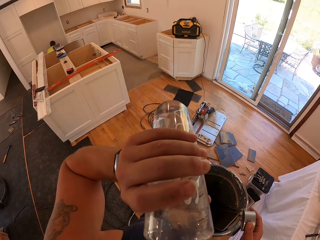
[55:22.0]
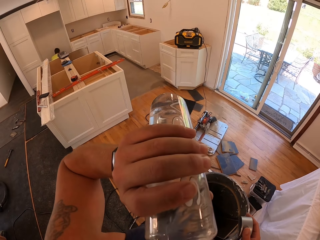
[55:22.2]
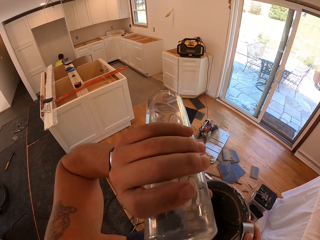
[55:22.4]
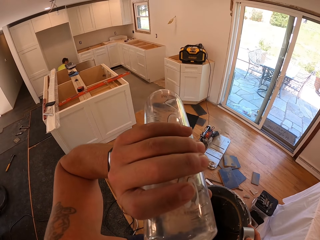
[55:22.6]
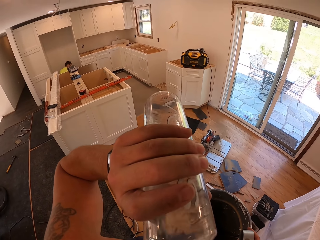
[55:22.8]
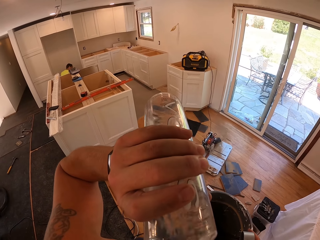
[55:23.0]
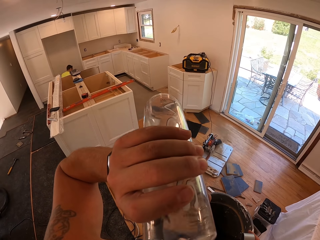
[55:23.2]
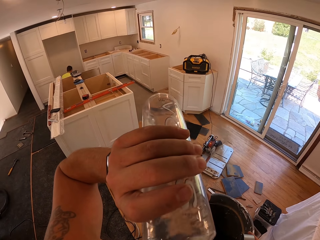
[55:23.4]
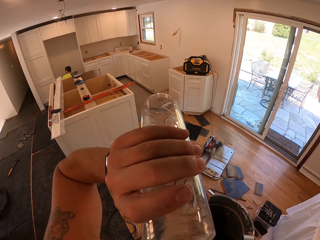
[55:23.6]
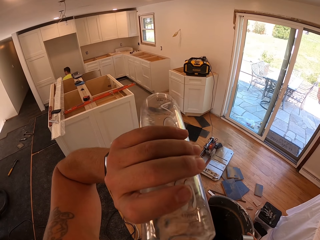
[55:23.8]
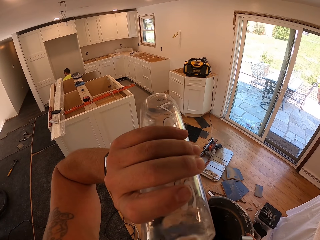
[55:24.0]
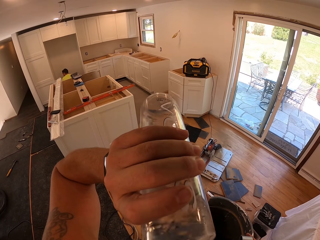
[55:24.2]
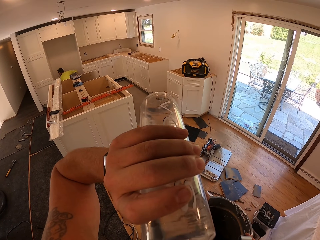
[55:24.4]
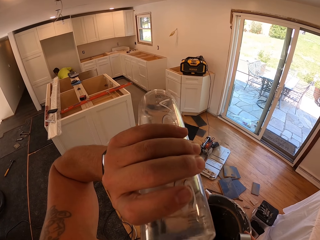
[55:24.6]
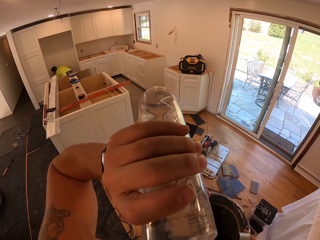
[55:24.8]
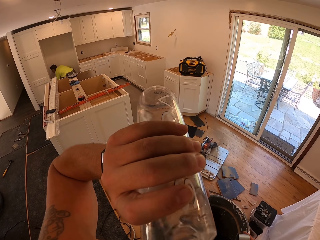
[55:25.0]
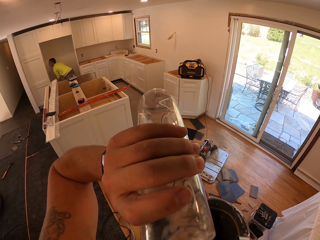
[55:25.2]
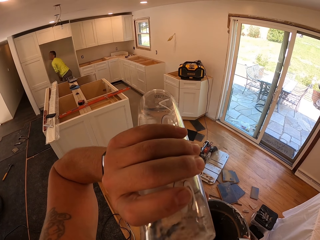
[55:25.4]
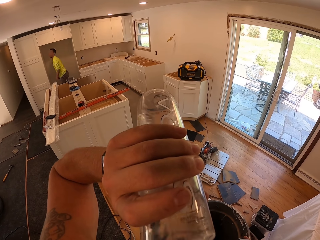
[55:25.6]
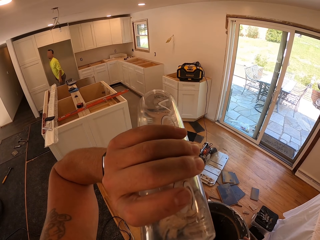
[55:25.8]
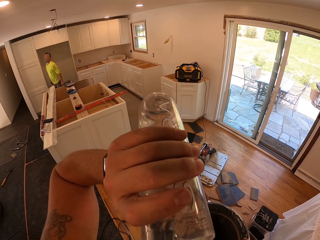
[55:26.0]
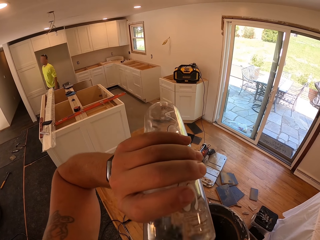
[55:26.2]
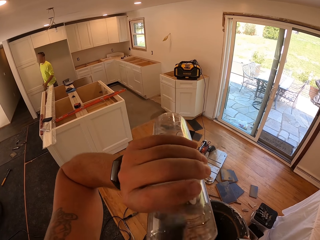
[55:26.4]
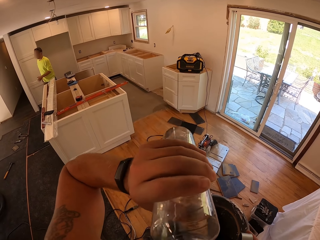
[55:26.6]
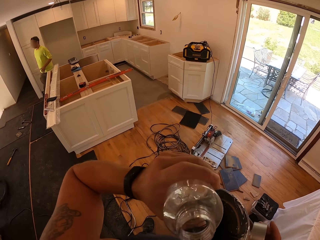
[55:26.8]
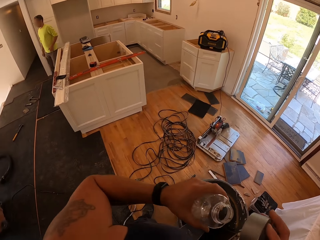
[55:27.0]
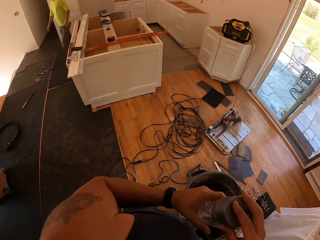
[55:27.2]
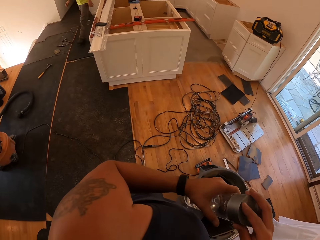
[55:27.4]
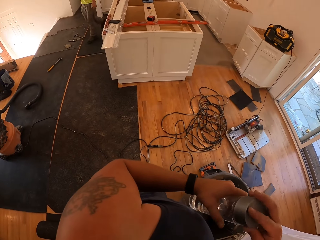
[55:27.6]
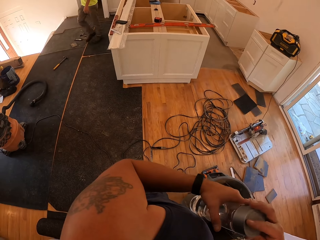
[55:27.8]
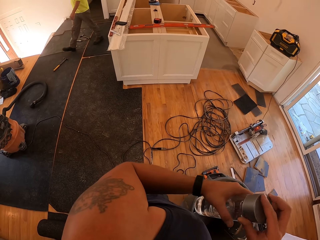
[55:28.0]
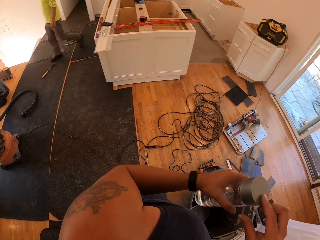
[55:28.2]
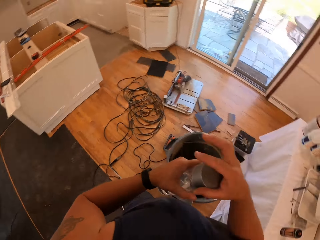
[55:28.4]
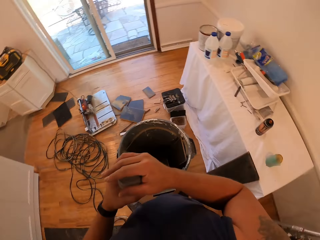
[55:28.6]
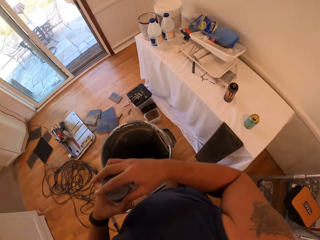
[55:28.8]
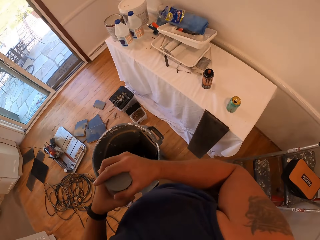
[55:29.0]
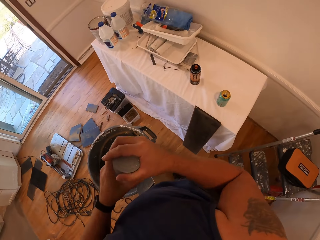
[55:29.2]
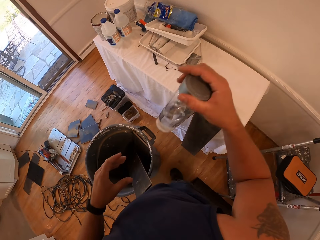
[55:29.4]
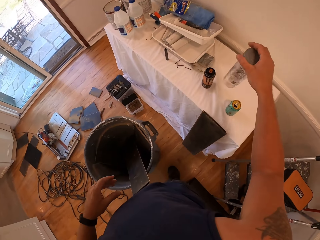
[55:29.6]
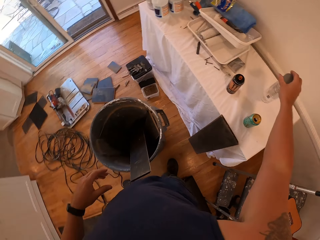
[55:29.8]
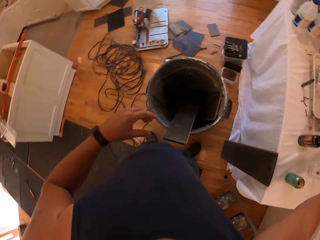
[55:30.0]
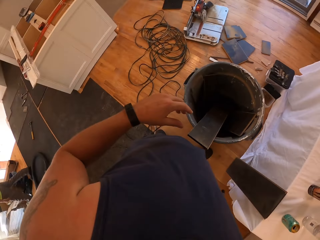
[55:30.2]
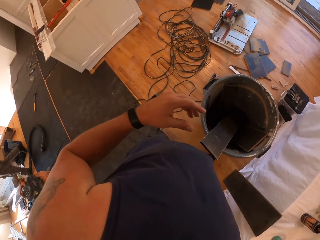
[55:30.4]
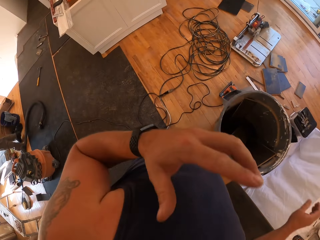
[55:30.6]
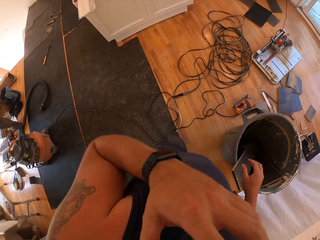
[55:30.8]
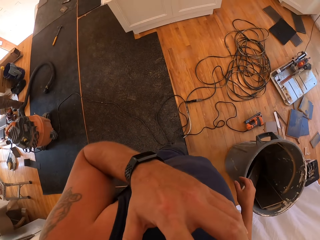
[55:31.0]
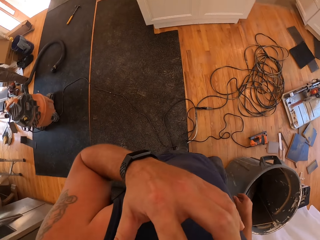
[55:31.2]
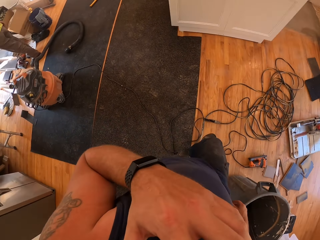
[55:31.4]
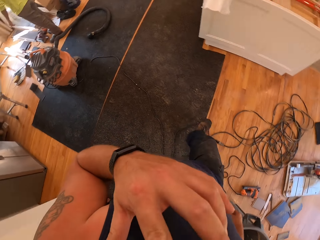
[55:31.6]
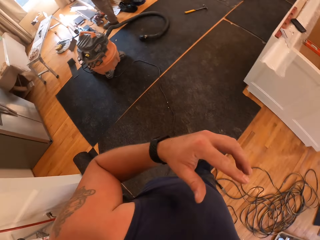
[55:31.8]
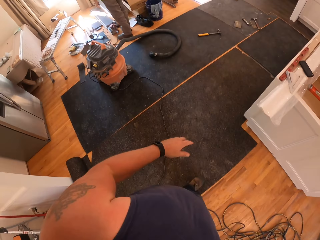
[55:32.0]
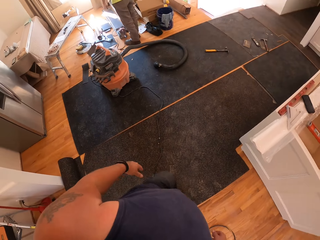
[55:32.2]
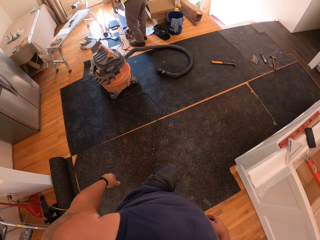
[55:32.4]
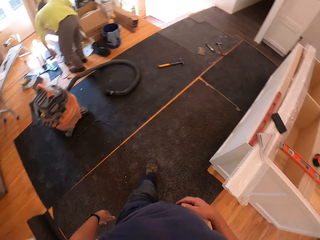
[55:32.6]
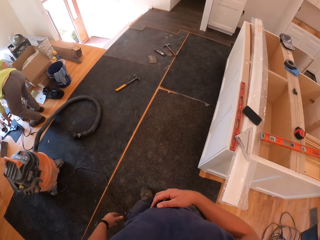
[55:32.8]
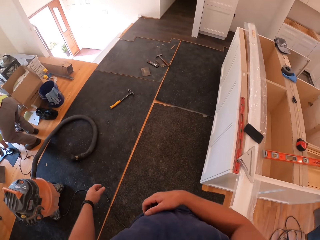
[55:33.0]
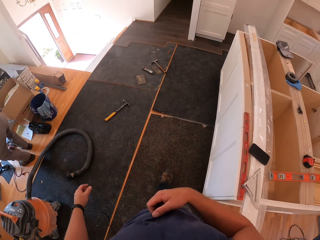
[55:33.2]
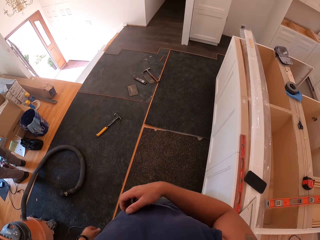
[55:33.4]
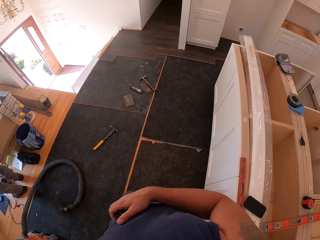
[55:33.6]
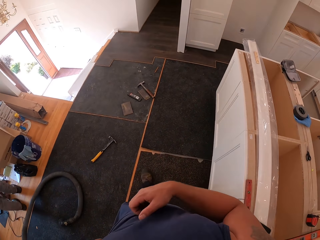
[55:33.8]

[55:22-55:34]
The camera wearer drinks water from the bottle. A man stands up and walks in the room. The camera wearer covers the bottle with his hands. He returns the bottle back to the table. He touches his face with his left hand. He walks in the room.

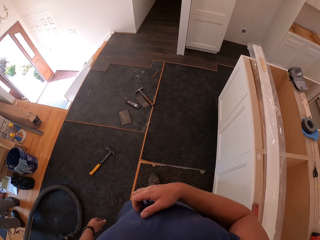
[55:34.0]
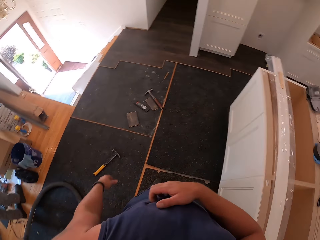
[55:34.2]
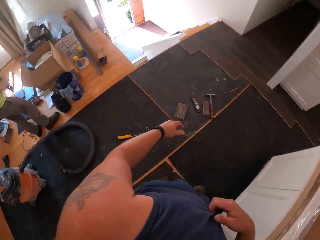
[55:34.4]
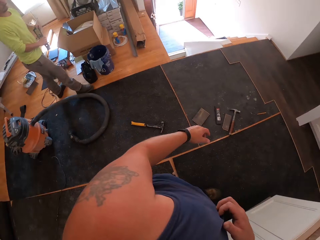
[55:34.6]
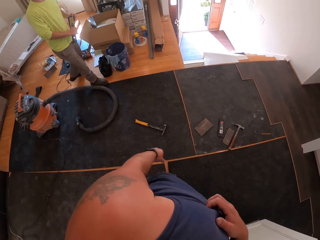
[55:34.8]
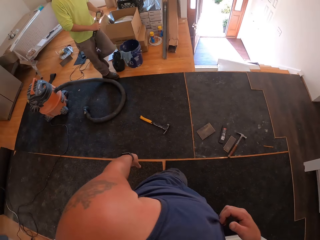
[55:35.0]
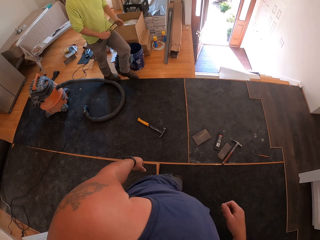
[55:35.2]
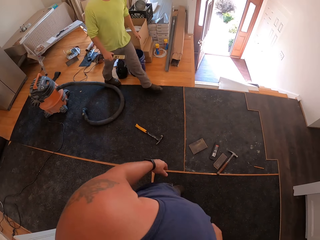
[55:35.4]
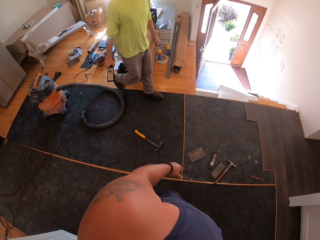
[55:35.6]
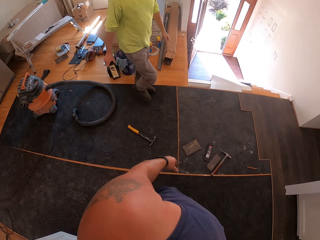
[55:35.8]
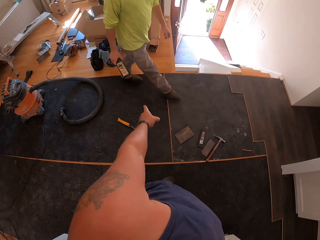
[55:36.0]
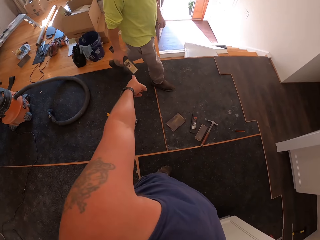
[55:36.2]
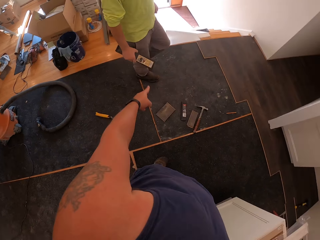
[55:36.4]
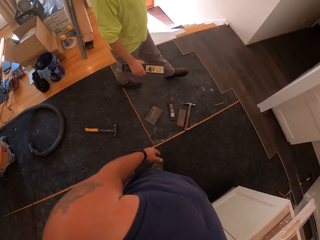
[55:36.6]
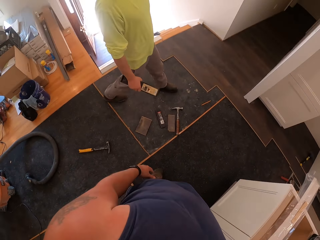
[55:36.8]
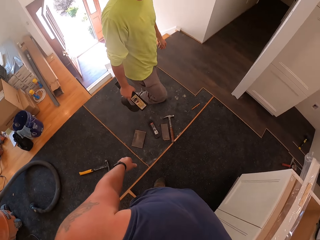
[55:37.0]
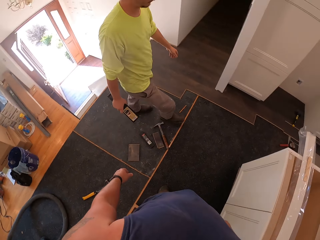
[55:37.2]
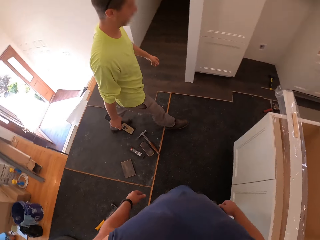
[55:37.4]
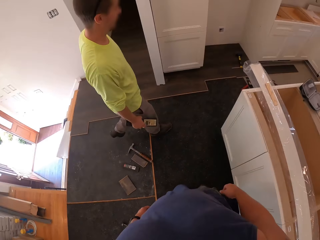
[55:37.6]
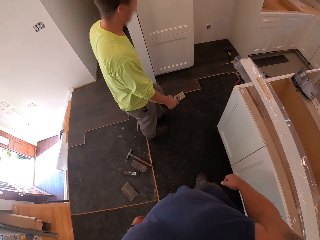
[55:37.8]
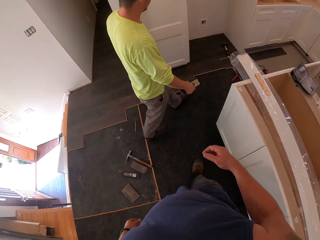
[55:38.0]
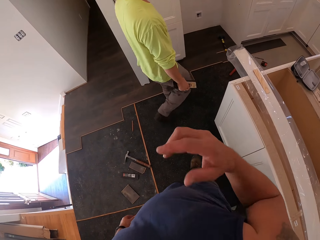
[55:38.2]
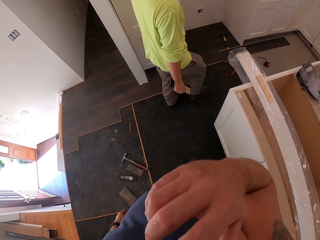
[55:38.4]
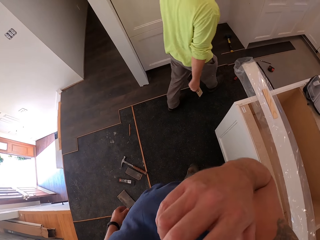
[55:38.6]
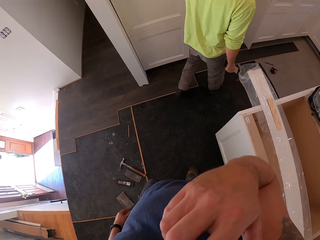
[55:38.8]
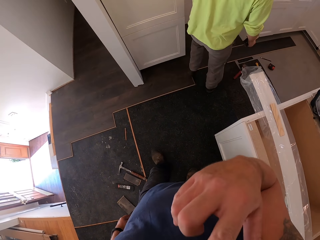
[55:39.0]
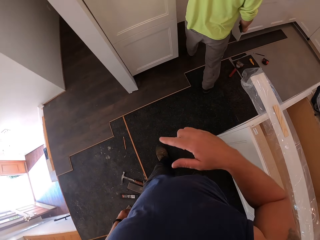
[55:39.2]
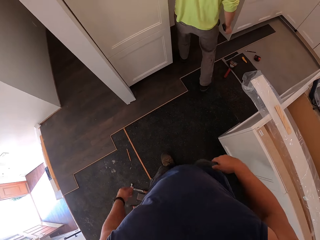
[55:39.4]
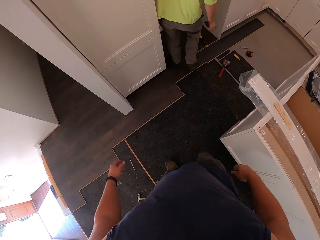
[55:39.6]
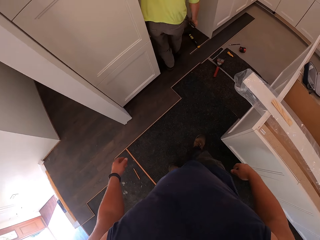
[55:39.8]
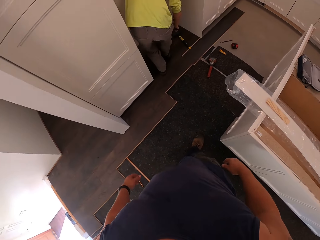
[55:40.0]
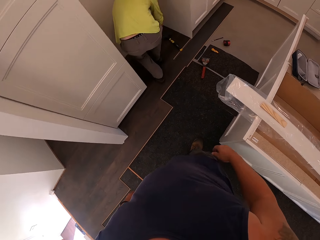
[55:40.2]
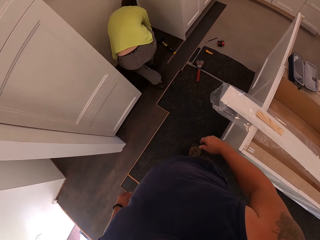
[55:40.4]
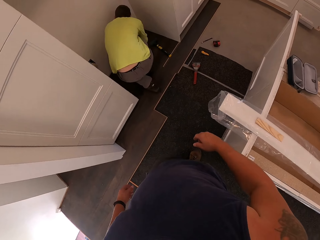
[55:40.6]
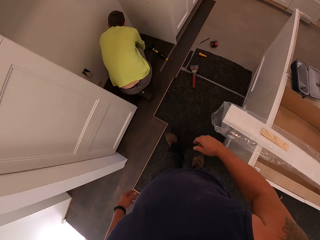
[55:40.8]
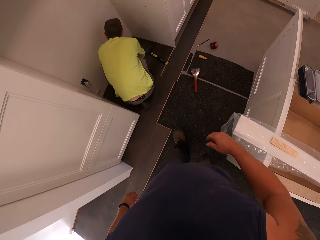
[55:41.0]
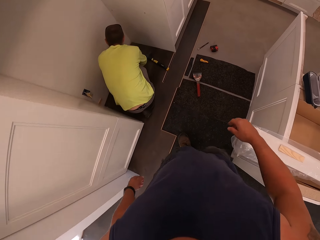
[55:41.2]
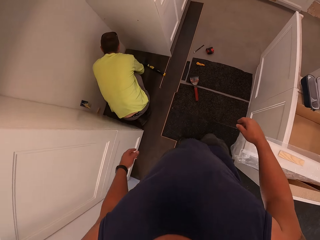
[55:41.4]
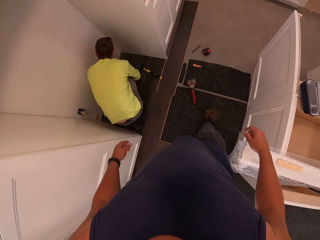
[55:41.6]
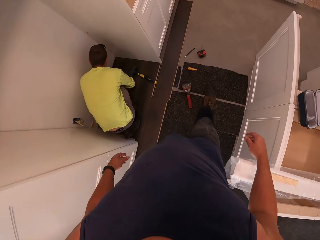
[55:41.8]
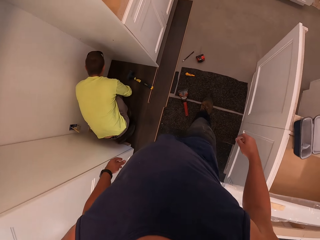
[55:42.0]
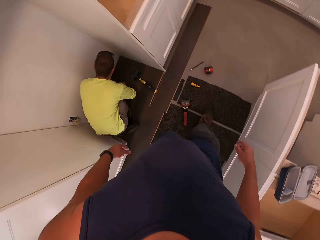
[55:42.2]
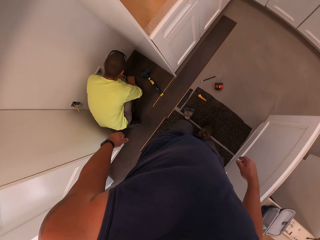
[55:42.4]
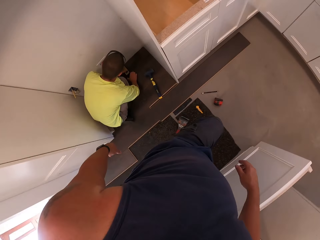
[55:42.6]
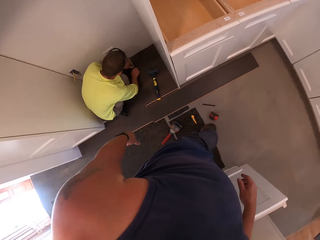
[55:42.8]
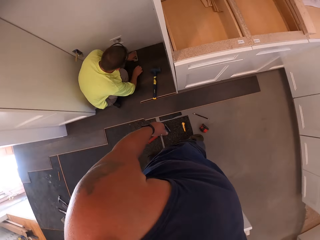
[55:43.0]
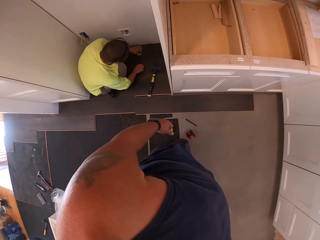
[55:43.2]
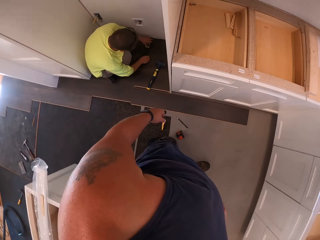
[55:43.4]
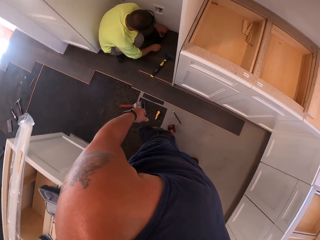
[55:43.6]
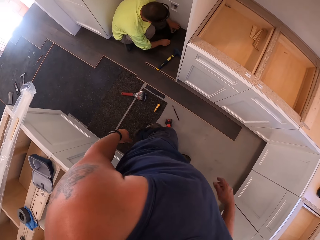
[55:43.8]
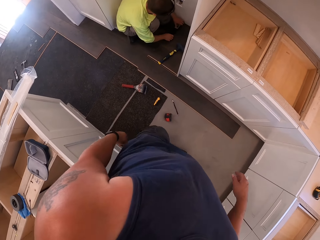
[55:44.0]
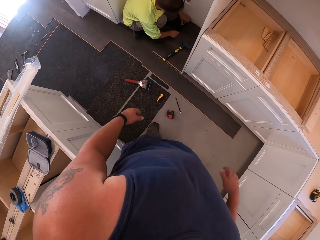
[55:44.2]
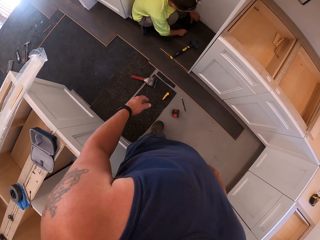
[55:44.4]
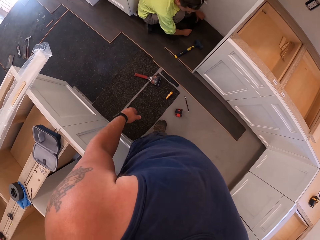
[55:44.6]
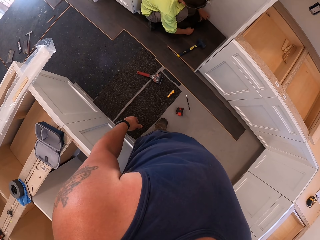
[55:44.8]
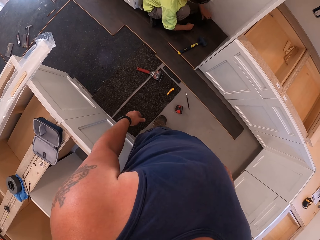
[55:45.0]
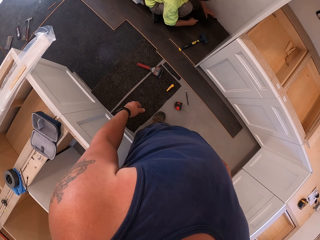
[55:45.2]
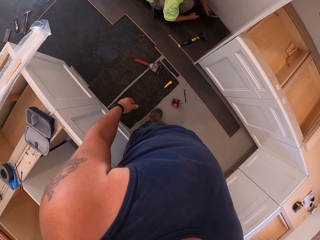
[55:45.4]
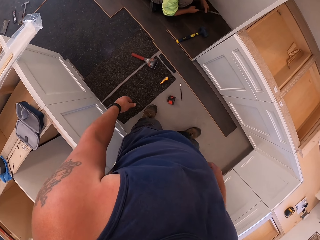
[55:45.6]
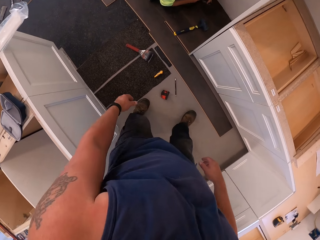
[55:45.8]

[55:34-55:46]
A man walks in the room. The man holds a spirit level. The camera wearer interacts with the man. They walk in the room. The man squats. The camera wearer walks in the room. They operate under the shelf.
